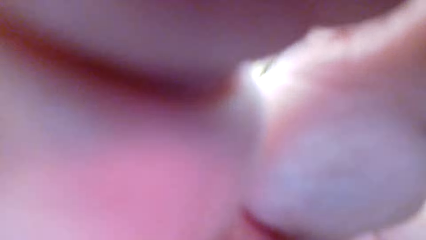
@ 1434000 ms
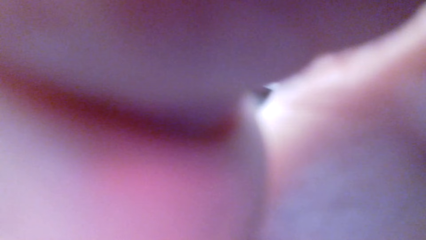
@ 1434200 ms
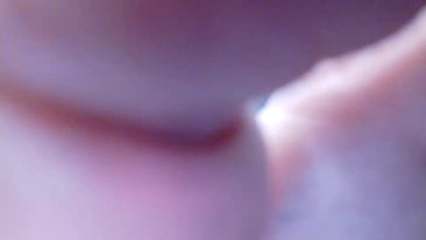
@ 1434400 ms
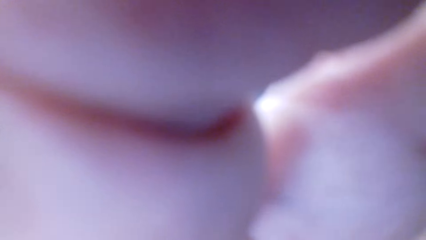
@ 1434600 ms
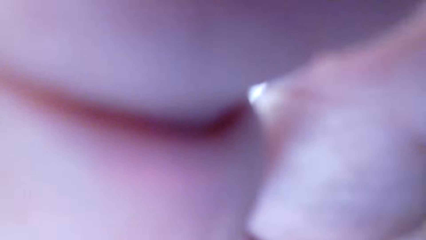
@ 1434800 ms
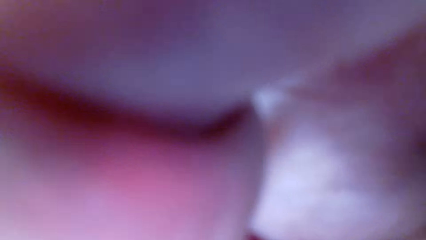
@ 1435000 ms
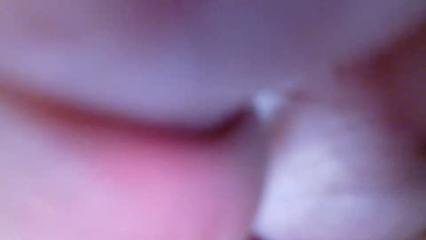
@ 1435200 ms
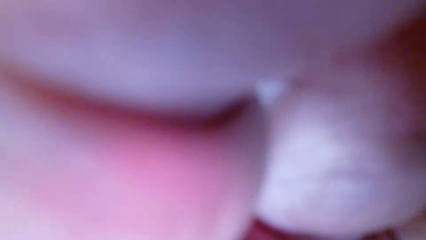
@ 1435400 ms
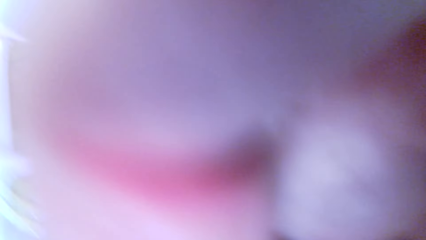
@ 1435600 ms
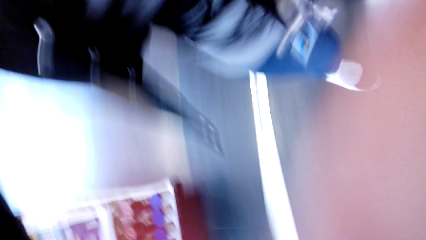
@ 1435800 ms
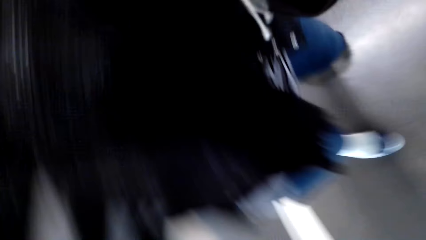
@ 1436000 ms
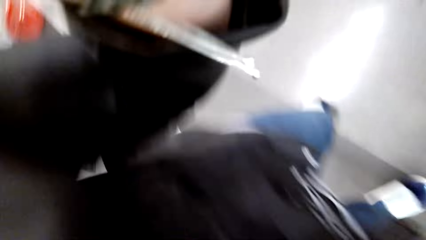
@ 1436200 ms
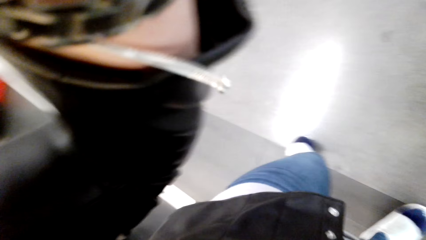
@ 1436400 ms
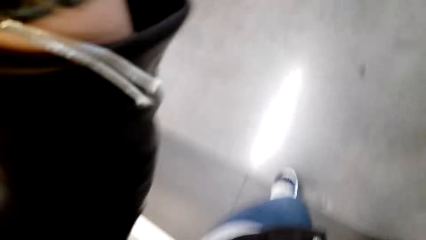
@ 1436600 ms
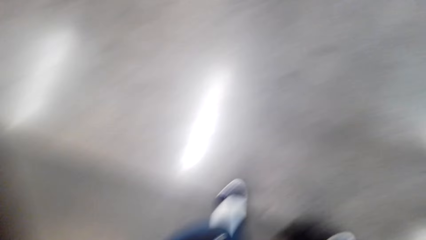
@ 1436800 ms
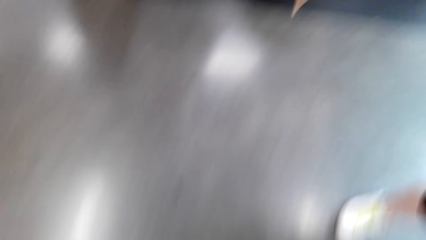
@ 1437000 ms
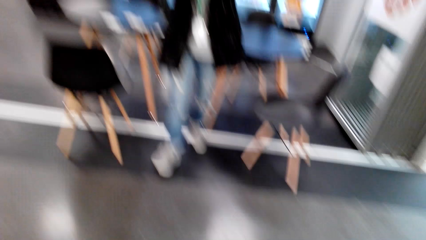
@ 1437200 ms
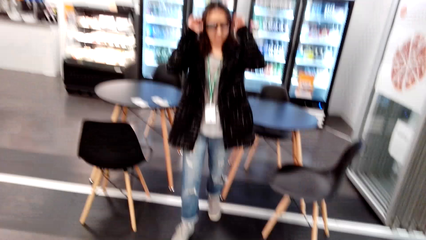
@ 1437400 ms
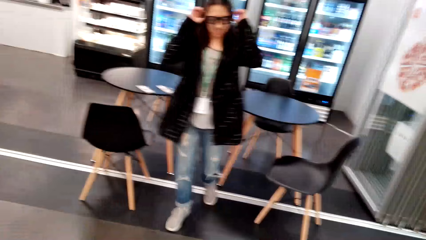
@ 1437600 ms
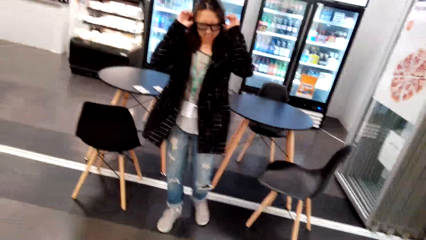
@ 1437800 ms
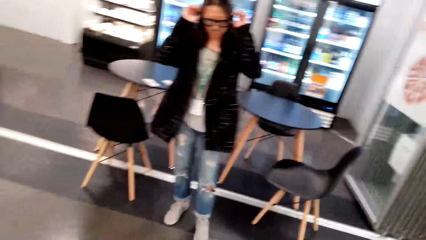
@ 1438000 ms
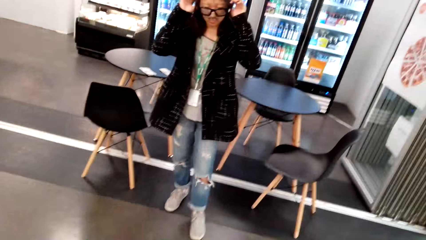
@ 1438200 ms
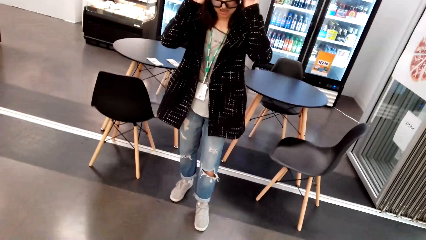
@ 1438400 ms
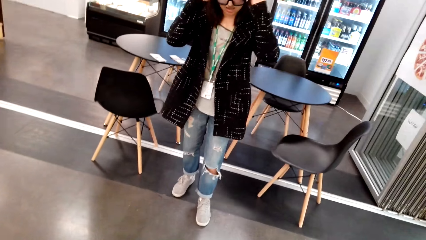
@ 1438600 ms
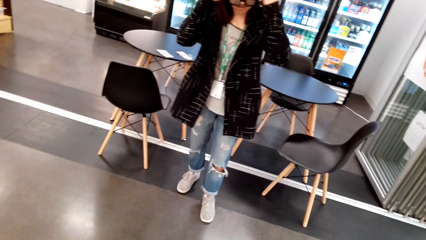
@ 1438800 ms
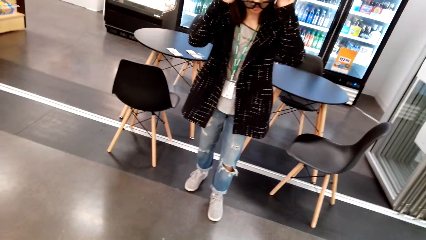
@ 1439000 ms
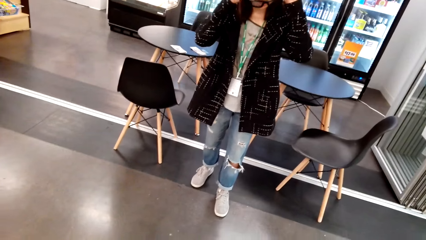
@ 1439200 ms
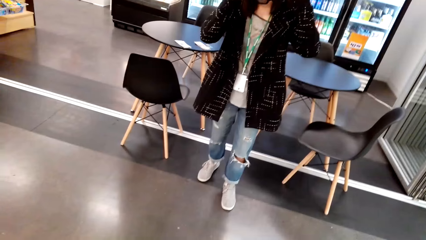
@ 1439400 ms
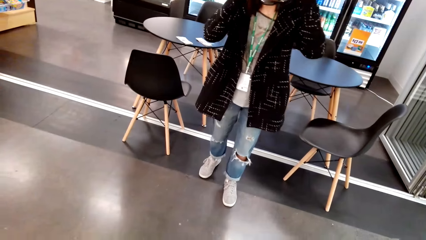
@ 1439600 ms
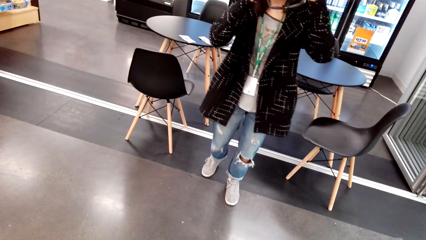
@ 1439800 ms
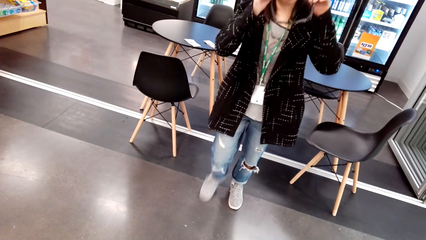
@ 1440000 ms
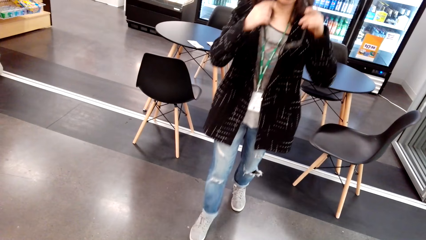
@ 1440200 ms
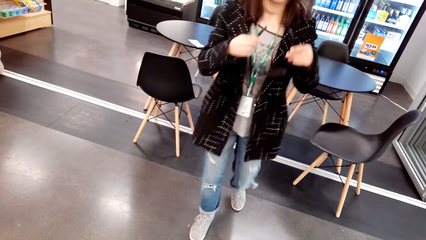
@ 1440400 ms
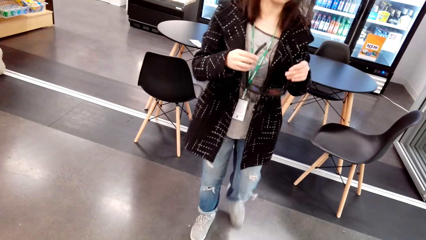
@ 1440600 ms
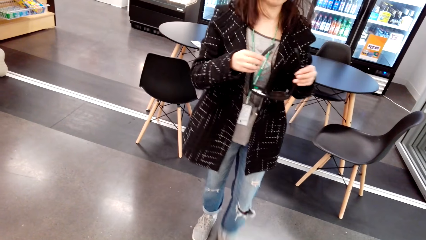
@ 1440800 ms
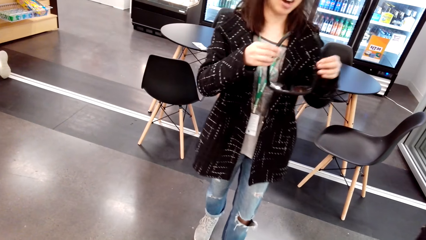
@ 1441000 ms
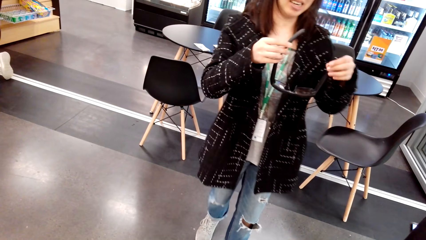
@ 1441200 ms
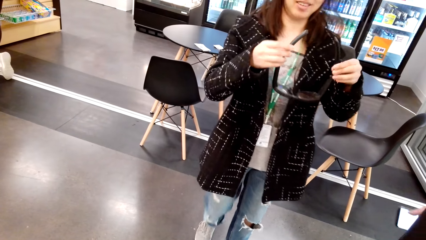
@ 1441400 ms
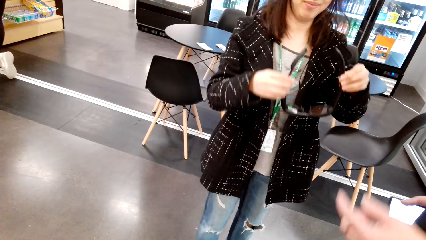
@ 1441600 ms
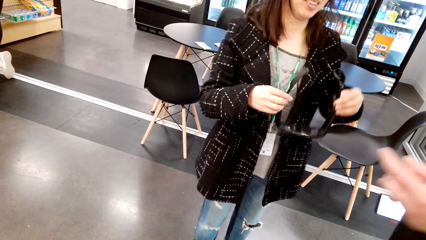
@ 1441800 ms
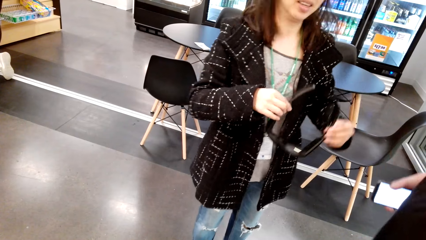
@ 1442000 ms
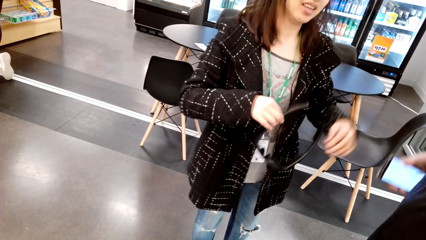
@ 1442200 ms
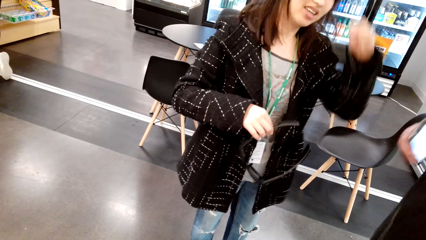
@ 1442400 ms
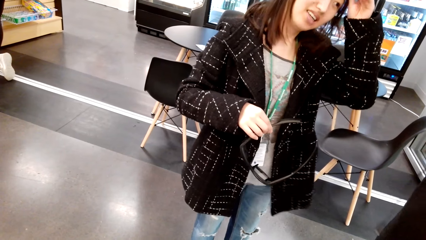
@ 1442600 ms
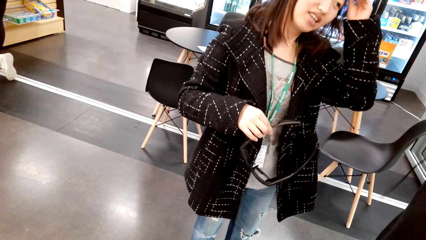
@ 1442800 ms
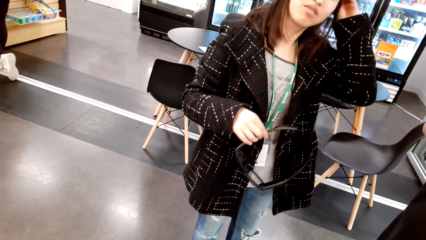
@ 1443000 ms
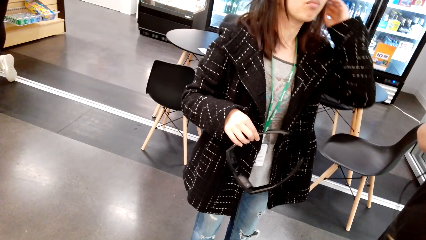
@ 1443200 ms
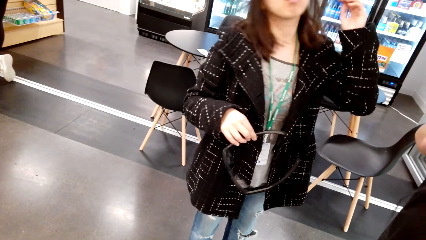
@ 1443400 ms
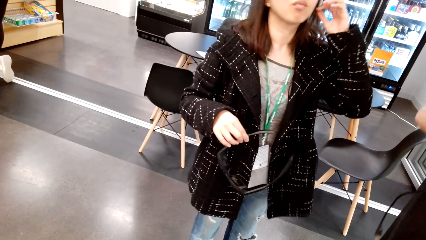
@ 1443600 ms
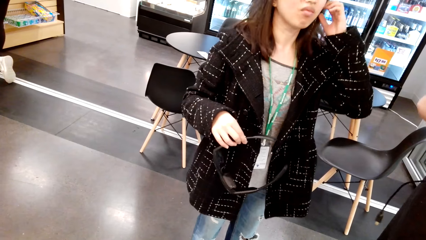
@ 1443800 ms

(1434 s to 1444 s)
The camera wearer raises her hand. She removes the camera. A woman speaks to another woman. The first woman holds the glasses on the hand.
